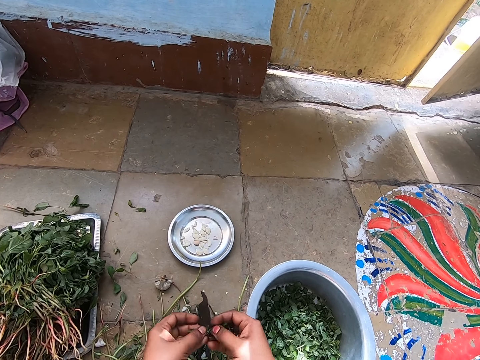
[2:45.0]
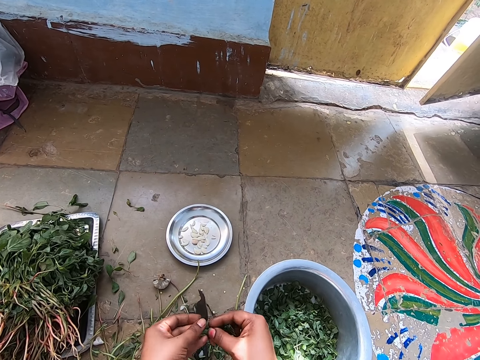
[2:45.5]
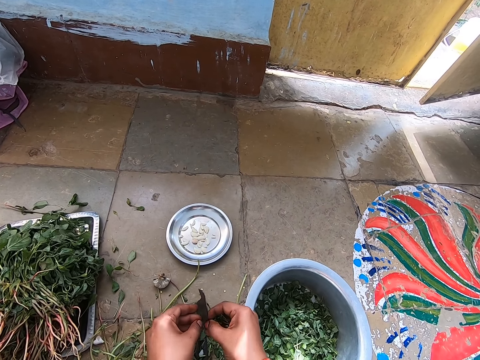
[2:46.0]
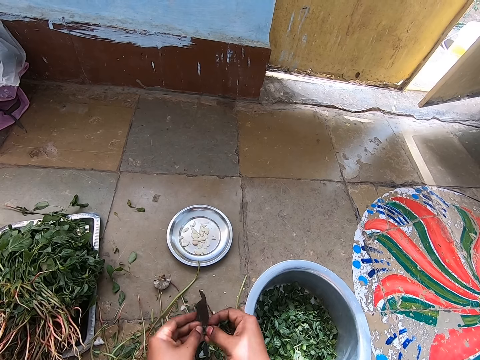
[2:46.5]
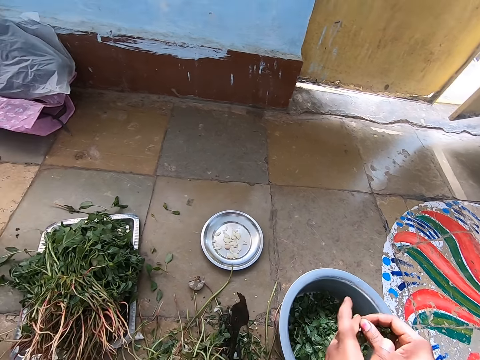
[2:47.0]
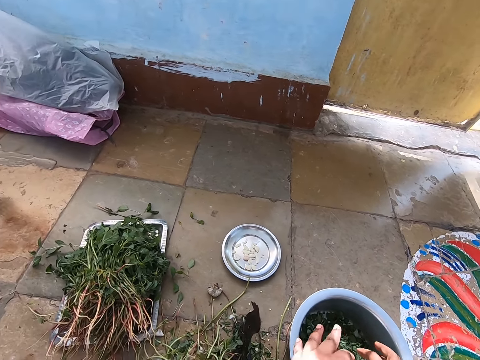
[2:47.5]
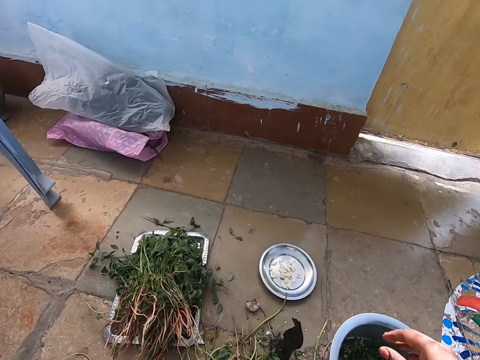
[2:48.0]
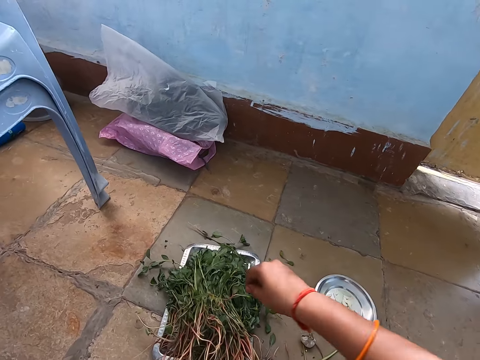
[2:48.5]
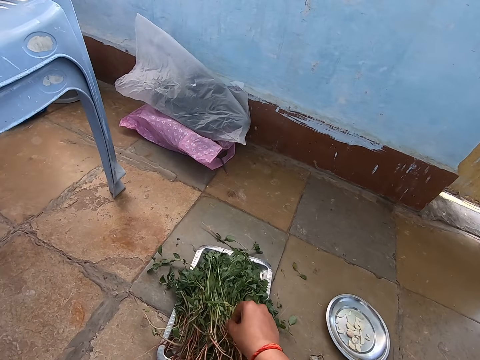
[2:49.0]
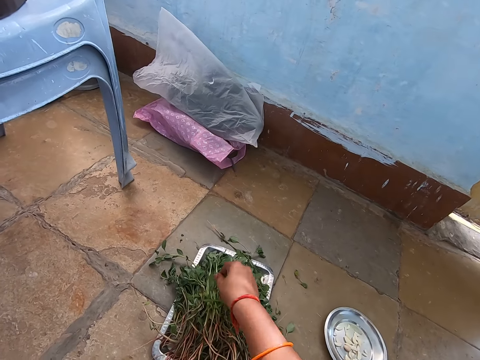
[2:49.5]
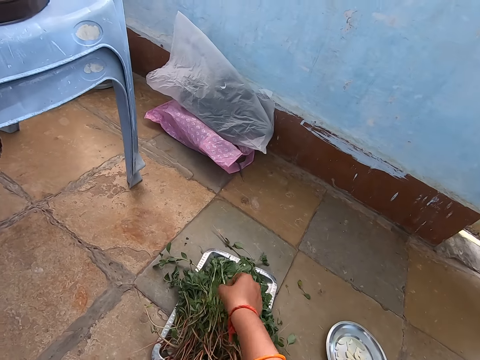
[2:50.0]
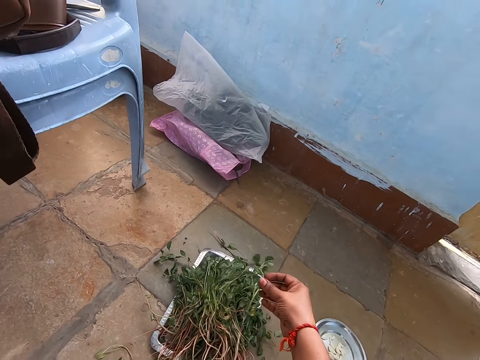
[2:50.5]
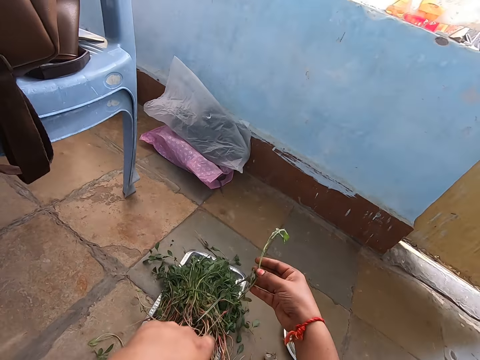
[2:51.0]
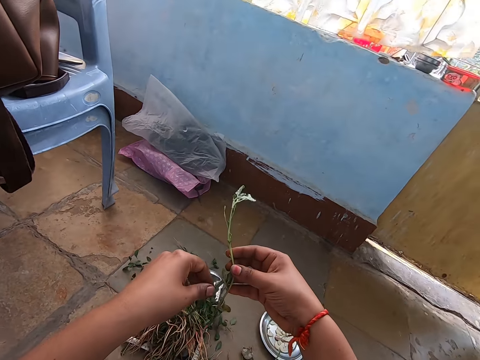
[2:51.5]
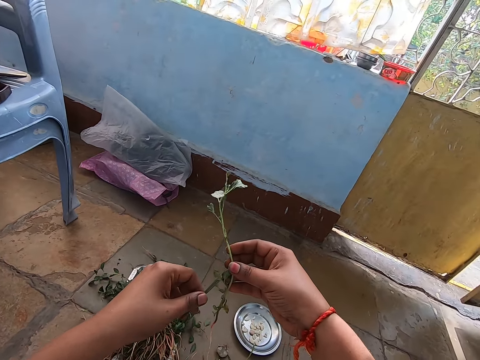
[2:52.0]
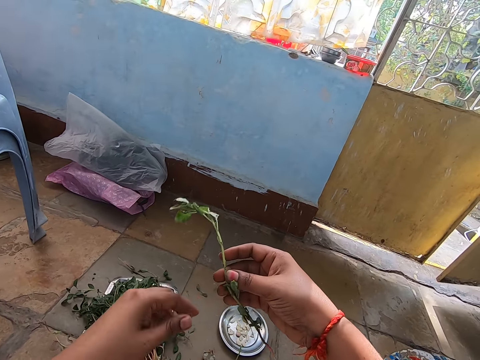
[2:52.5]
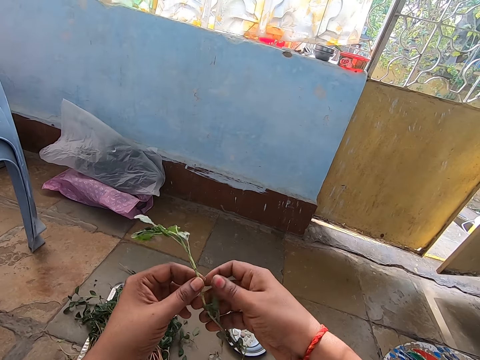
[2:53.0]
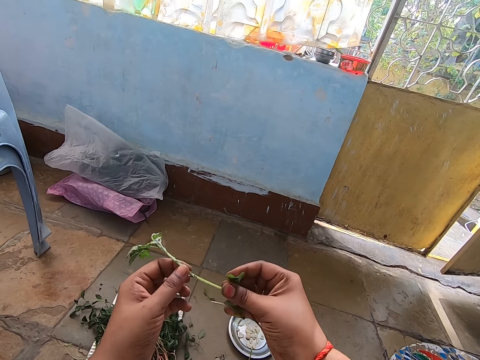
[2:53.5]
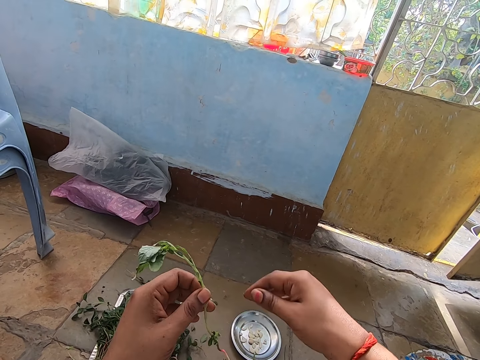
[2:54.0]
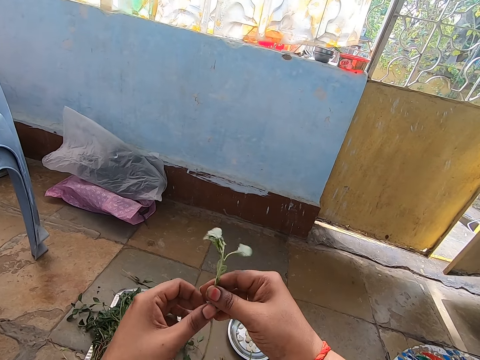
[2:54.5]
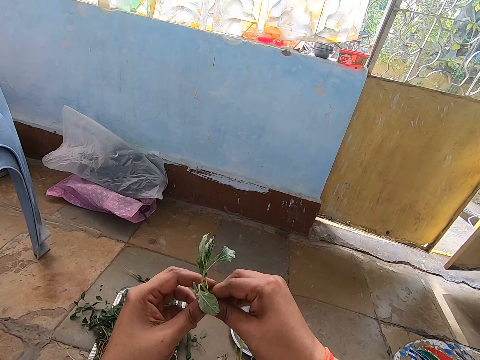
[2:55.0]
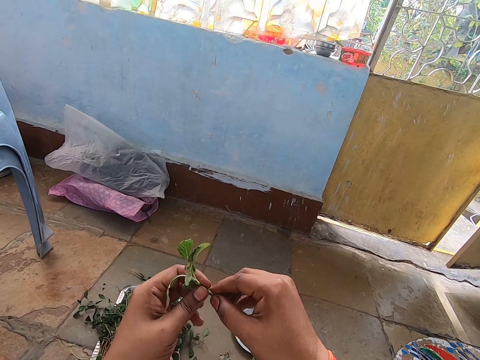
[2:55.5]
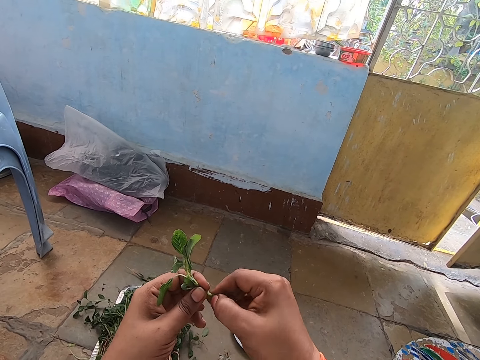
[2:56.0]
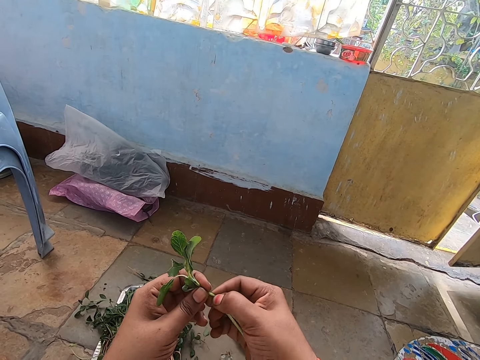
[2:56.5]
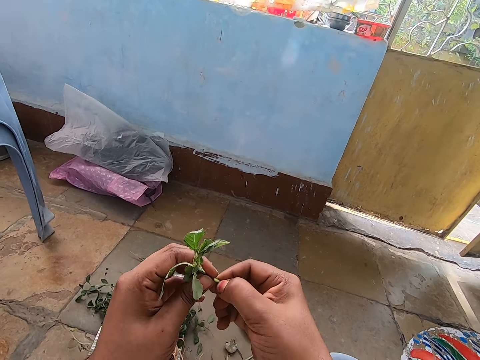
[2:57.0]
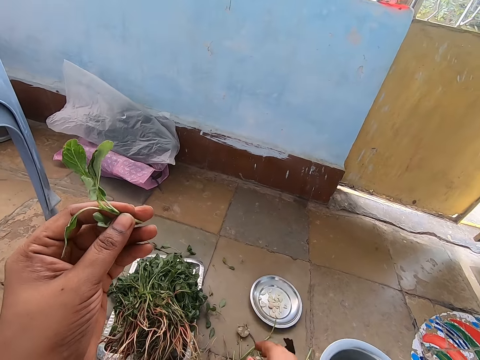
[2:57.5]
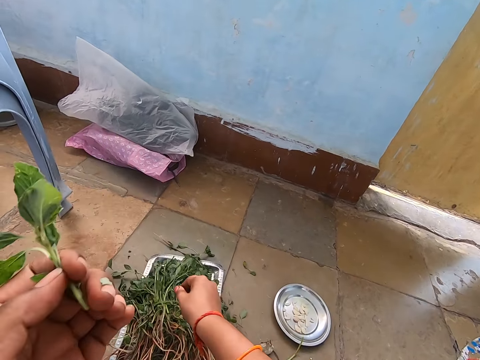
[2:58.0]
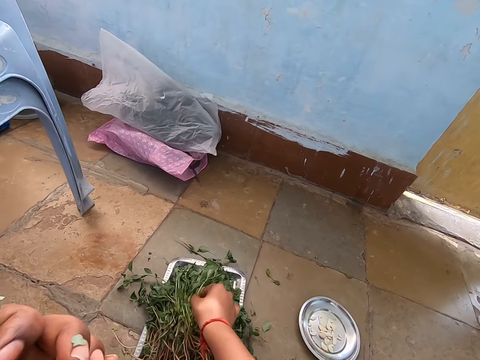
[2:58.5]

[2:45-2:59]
The camera wearer pours the vegetable in her hands into the bowl of vegetable on the floor. She picks a vegetable from the tray on the floor with her right hand. She removes a leaf from the vegetable in her right hand with her left hand. She adjusts a vegetable on her hands. She passes the vegetable in her right hand to her left hand. She cuts the vegetable off the stem with her right hand to the floor. She puts down a vegetable branch. She picks a vegetable from the tray on the floor with her right hand.

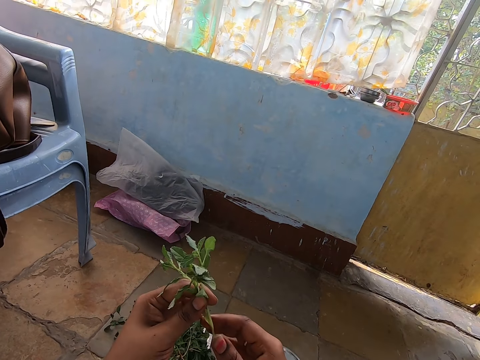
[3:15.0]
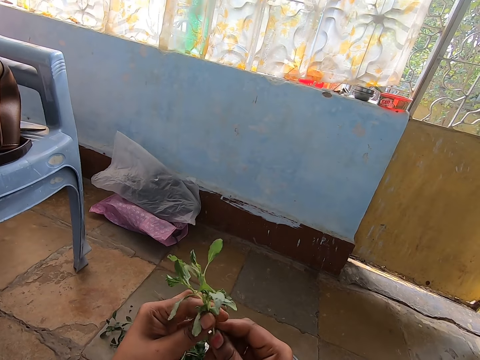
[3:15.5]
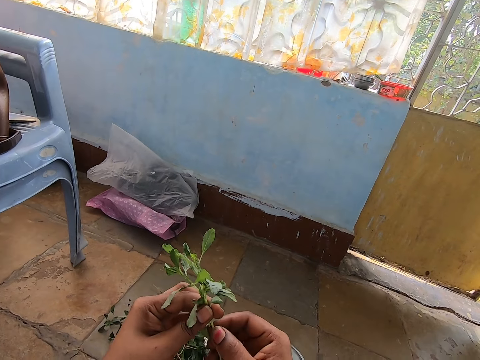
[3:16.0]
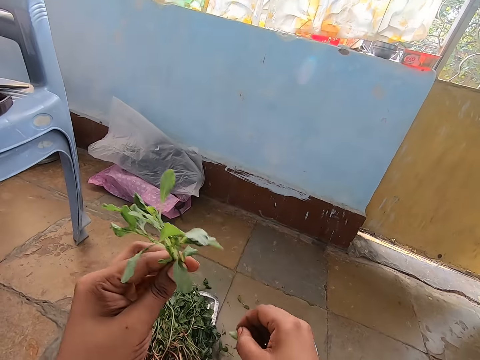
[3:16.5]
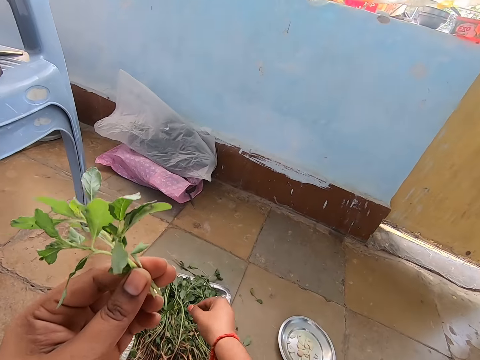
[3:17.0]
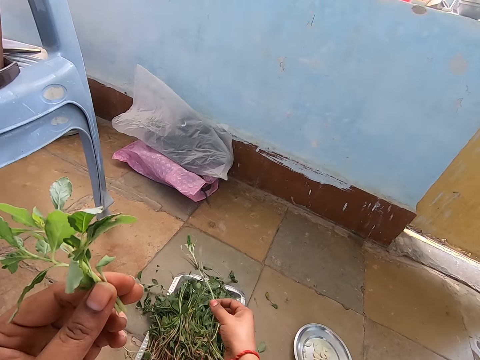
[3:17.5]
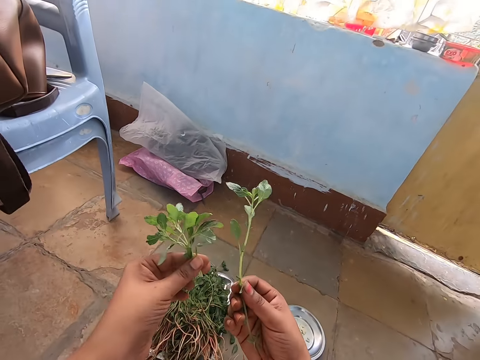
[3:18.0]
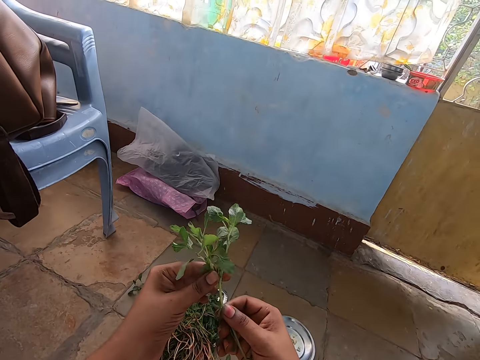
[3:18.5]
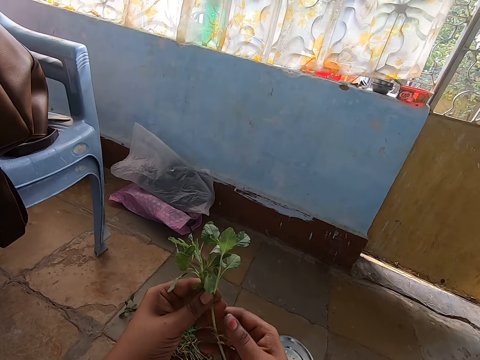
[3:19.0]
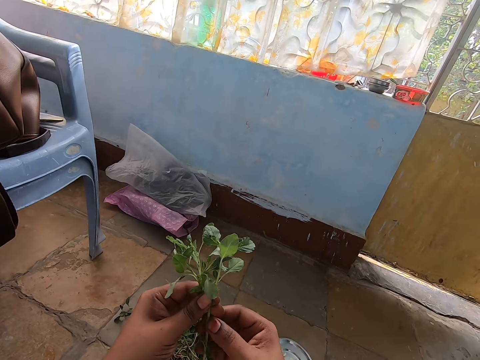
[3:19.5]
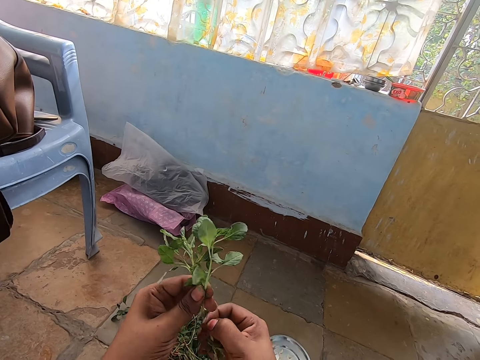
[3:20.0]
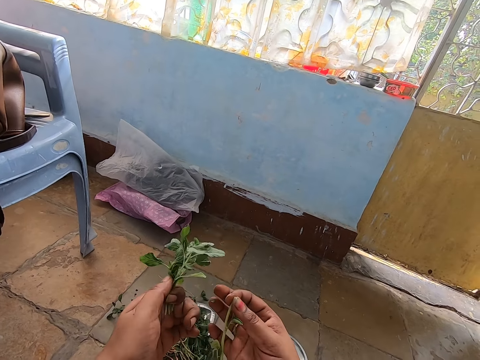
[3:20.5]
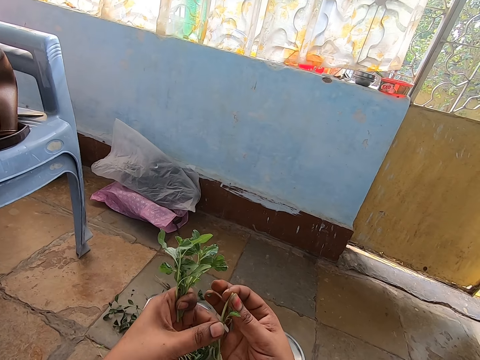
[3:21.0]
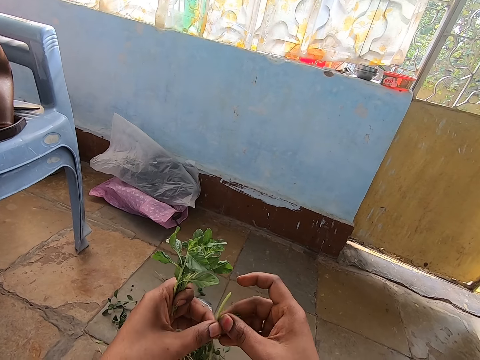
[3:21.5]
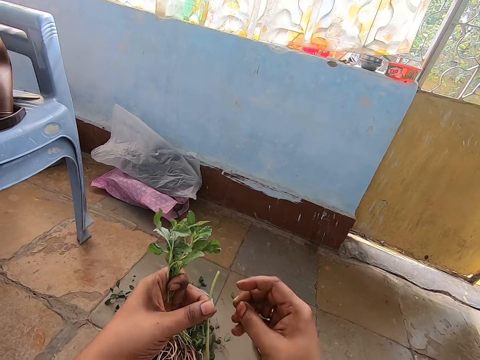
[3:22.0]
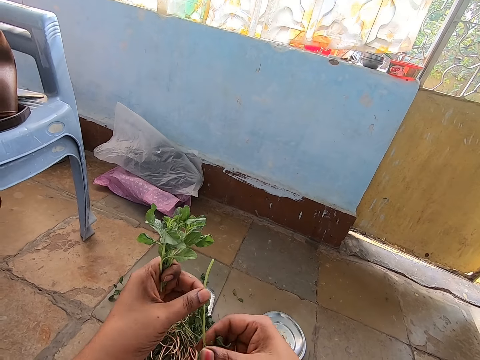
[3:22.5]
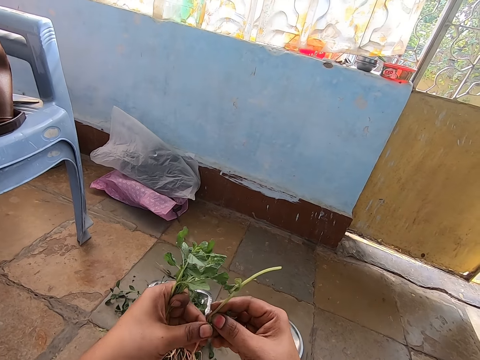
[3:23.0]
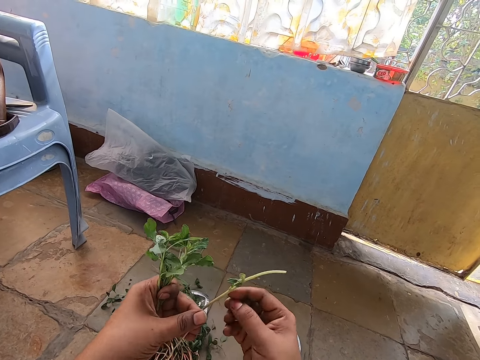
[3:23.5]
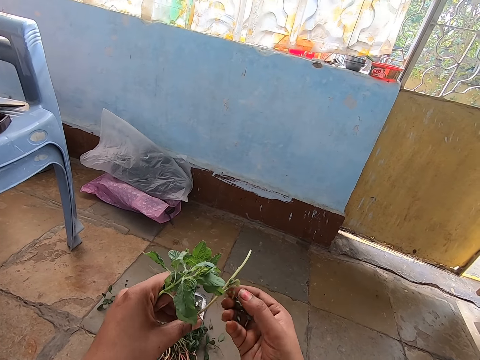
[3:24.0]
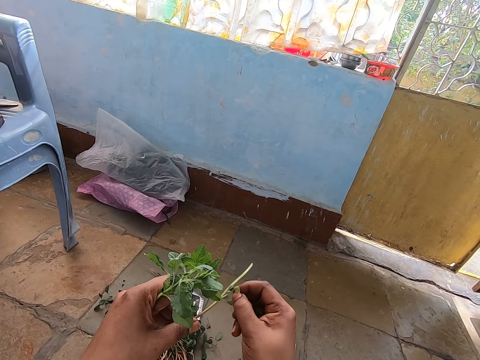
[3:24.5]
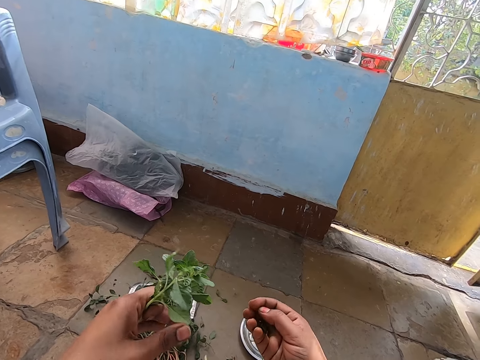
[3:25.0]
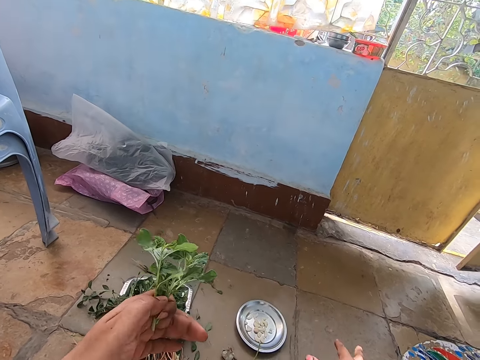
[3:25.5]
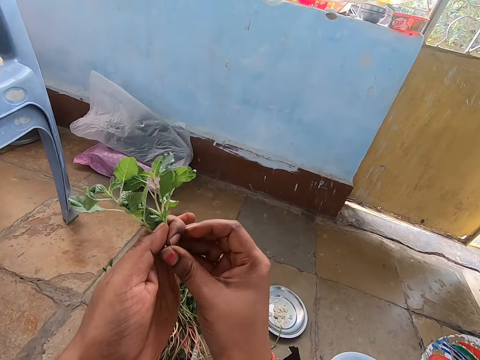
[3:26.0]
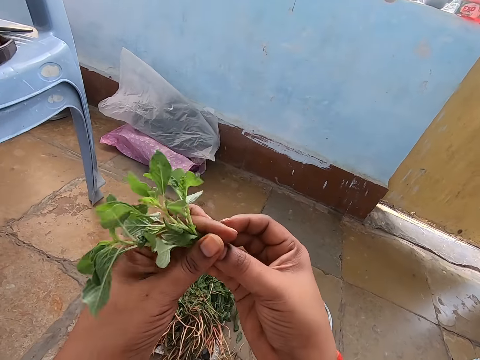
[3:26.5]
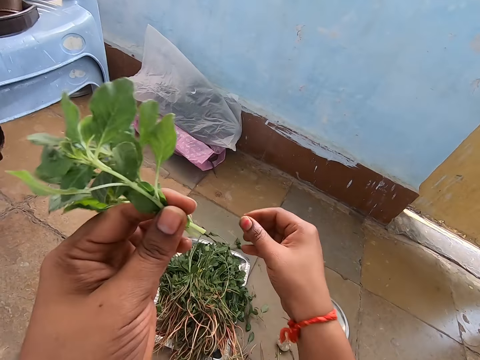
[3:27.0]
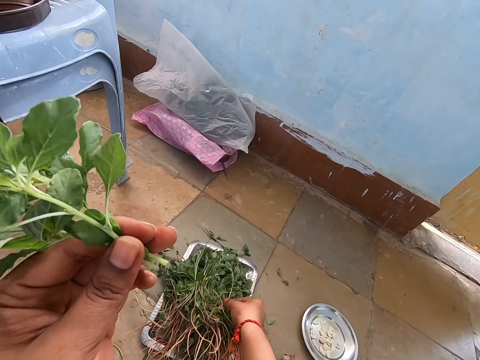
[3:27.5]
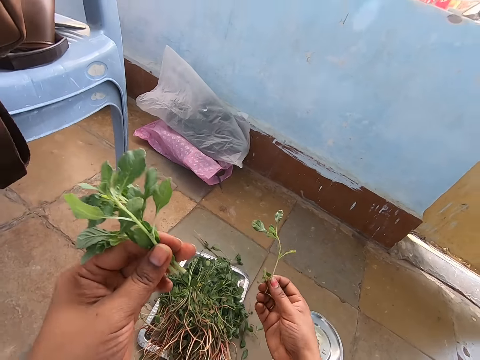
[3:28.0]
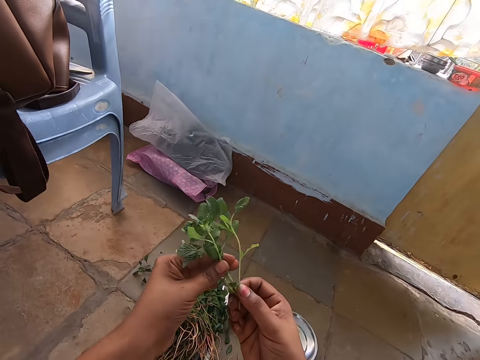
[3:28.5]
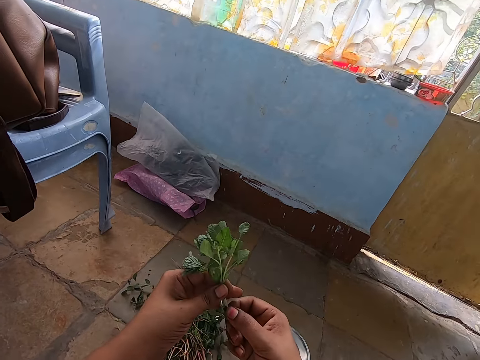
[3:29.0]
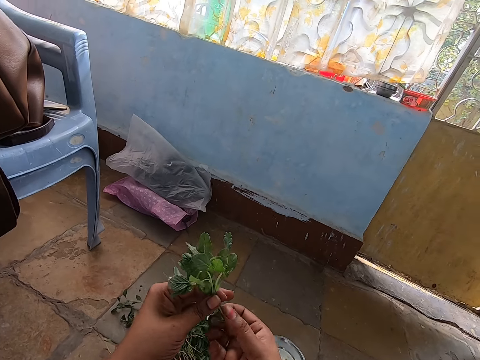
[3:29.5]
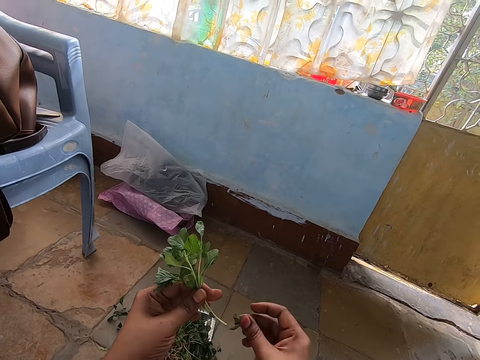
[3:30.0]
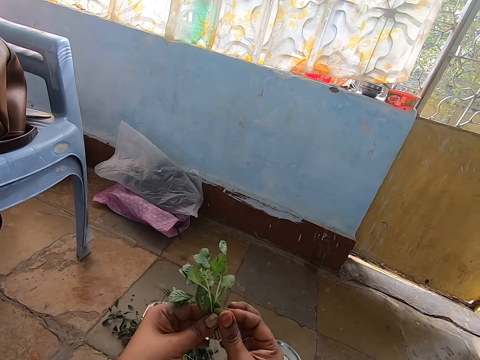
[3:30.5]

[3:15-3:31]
The camera wearer cuts the vegetable off the stem with her right hand to the floor. She puts down vegetables. She picks a vegetable from the tray on the floor with her right hand. She passes the vegetable in her right hand to her left hand. She adjusts a vegetable branch on her hands. She cuts the vegetable off the stem with her right hand. She plucks a vegetable from the vegetable stem in her left hand with her right hand. She adjusts a vegetable branch on her hands and cuts vegetables with her hand. She drops the vegetable stem in her left hand on the floor. She pours the vegetable in her right hand into the bowl of vegetable on the floor. She adjusts the vegetables in her left hand with her right hand. She picks a vegetable from the tray on the floor with her right hand. She passes the vegetable in her right hand to her left hand. She adjusts vegetables on her hands.
